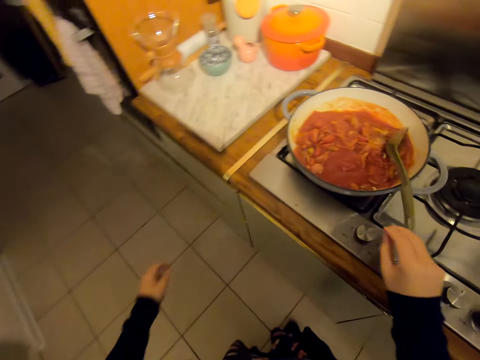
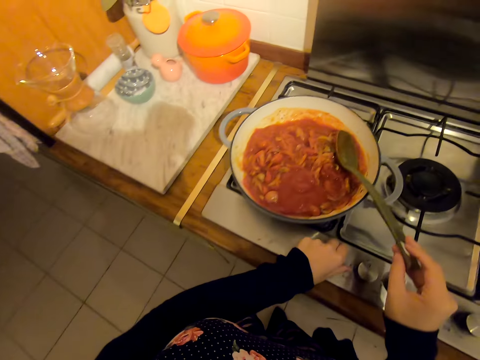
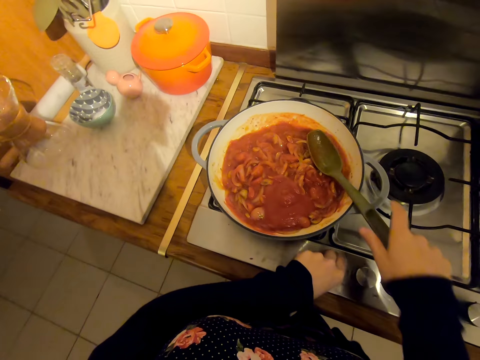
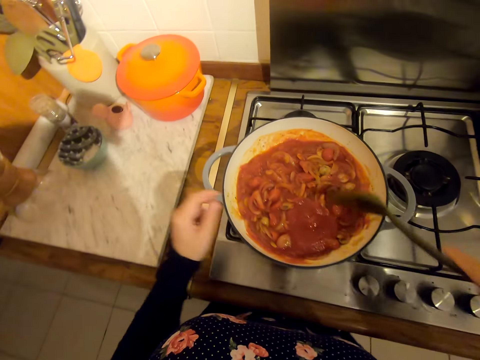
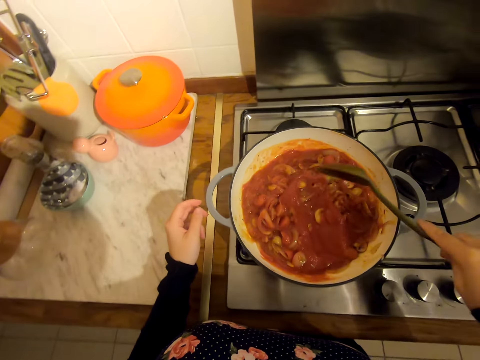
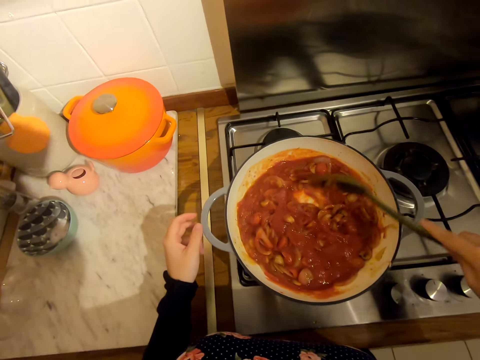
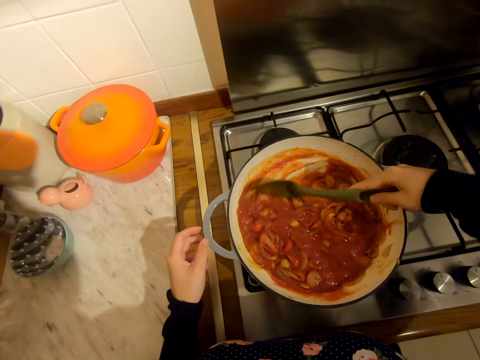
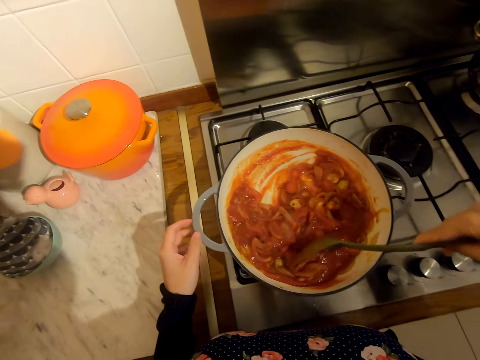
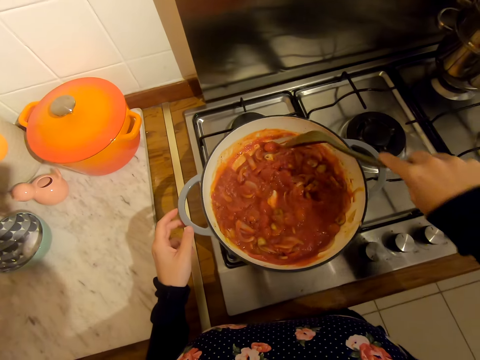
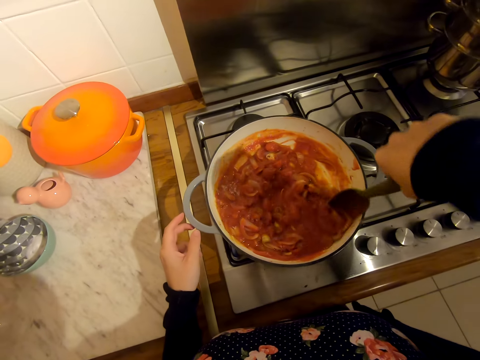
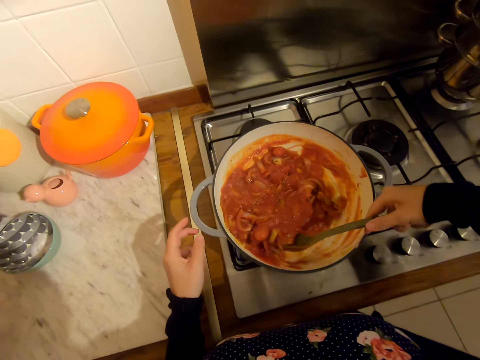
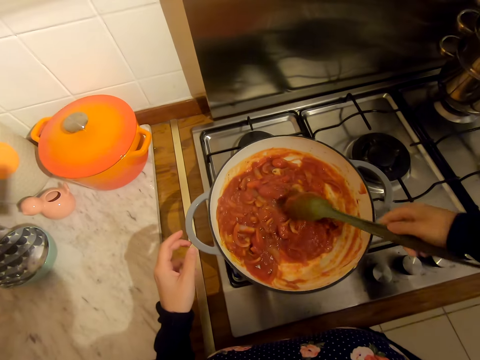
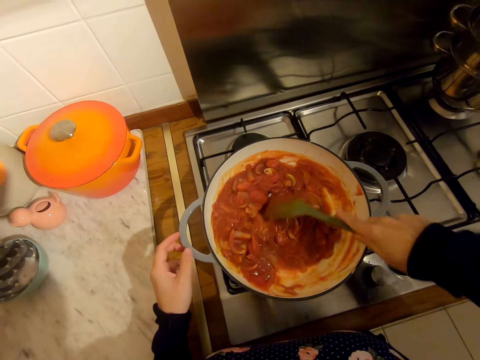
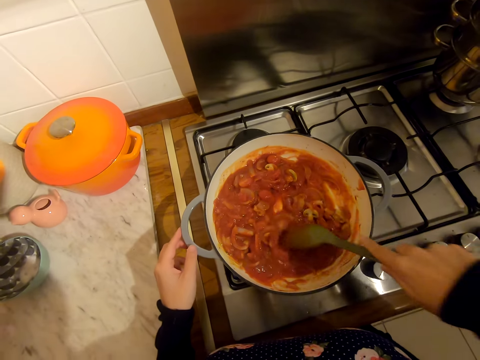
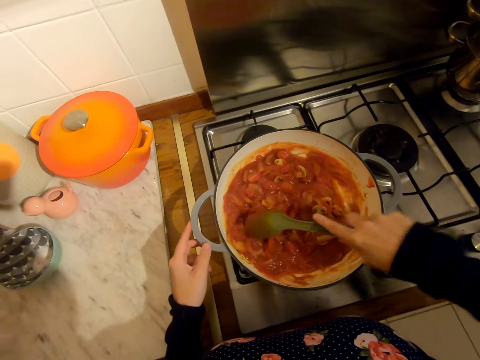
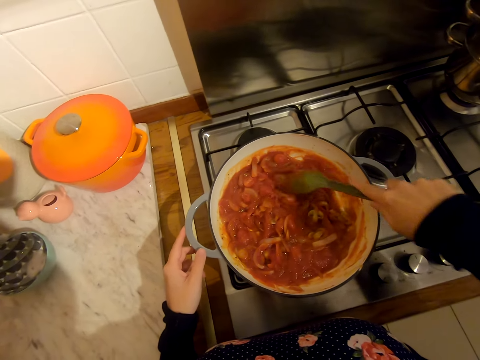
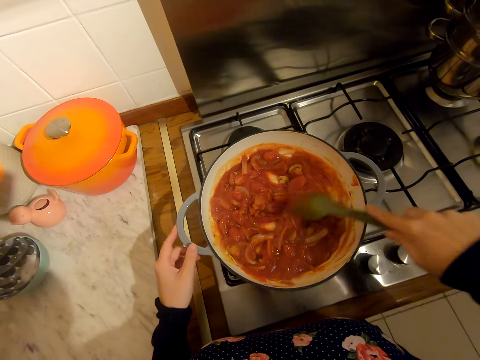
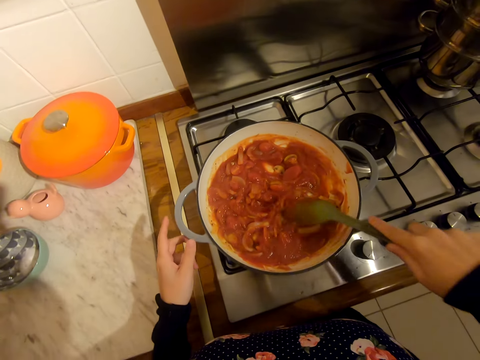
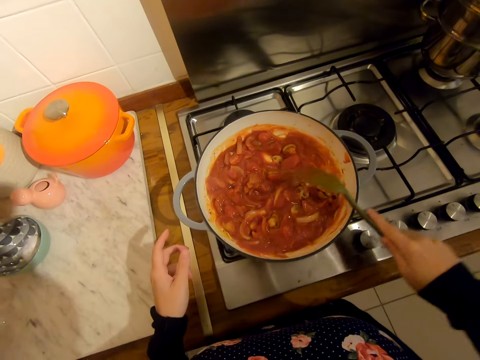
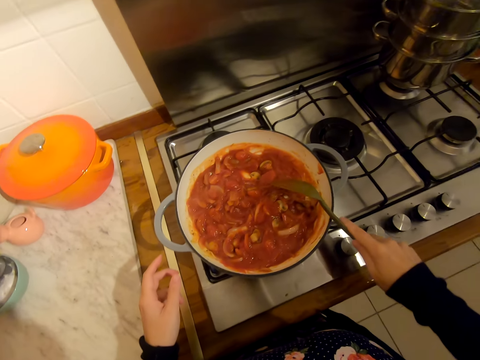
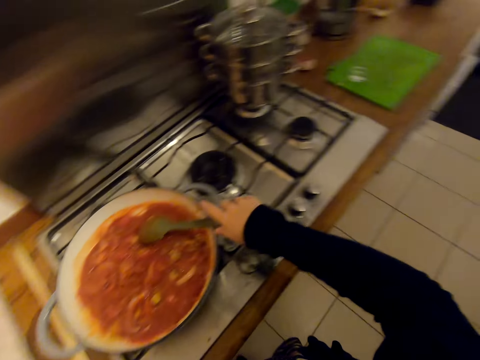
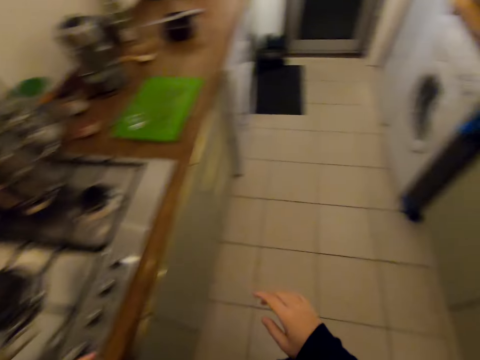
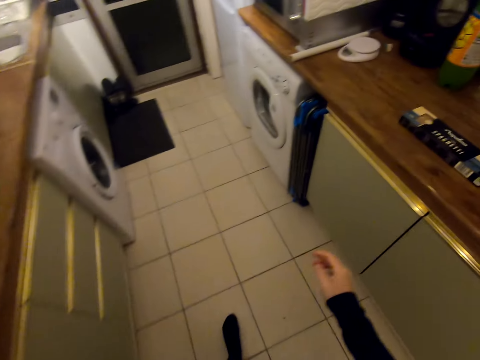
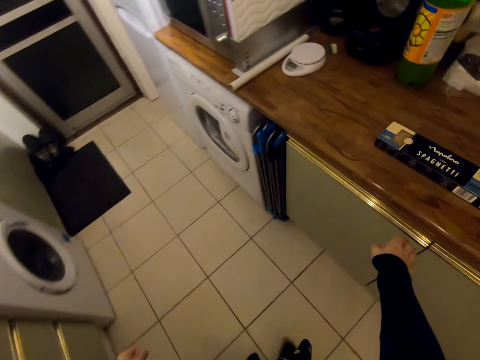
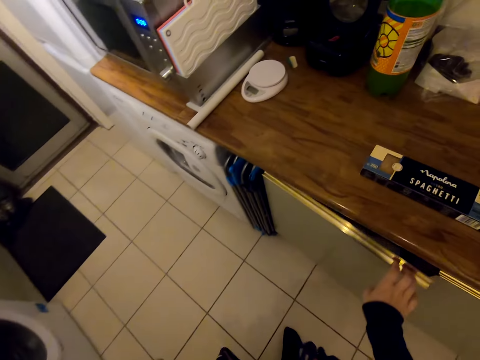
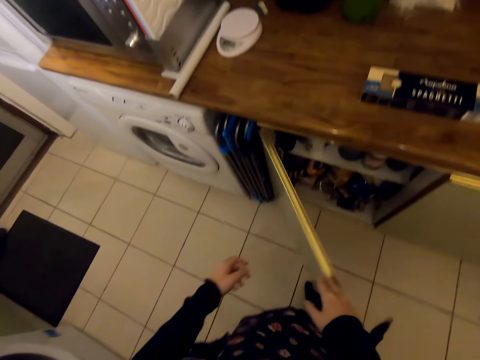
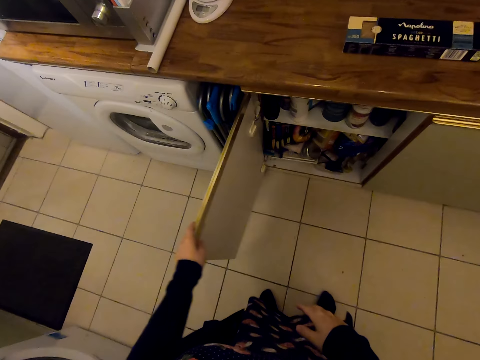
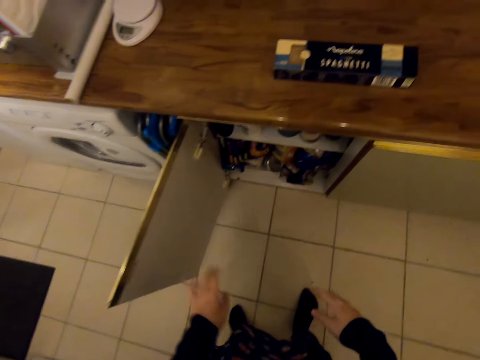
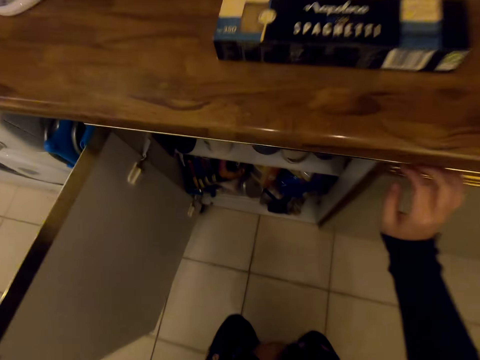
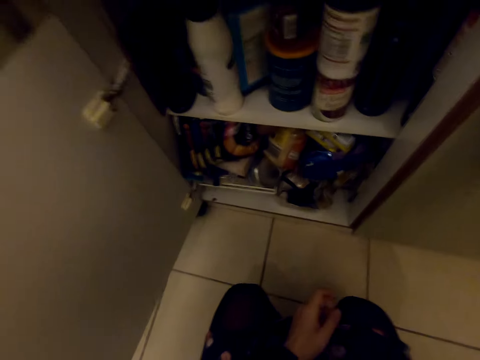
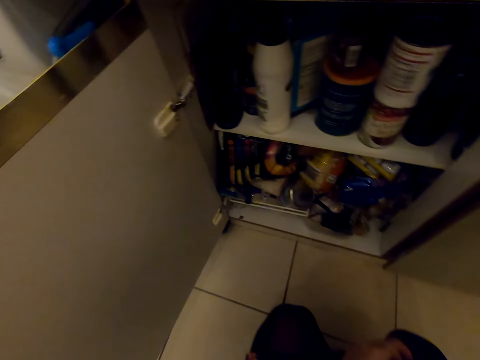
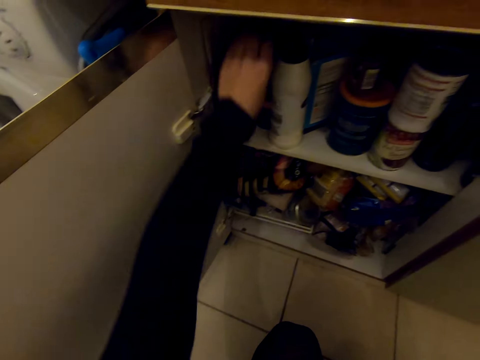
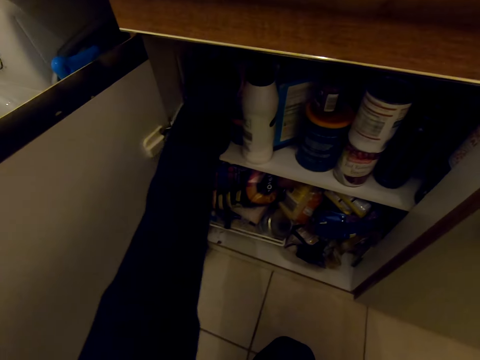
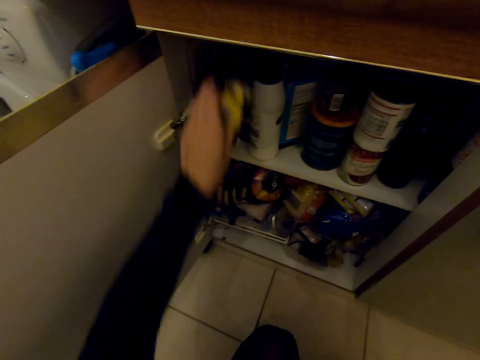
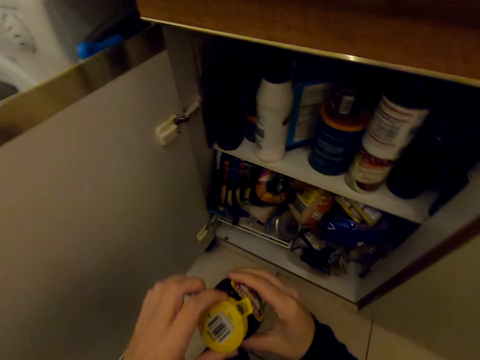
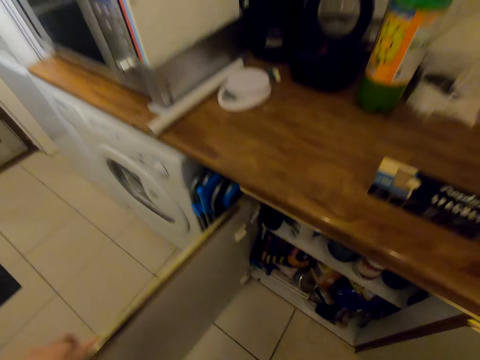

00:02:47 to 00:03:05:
The camera wearer reduces the heat. They stir the food in the cooking pan. They put the serving spoon in the cooking pan. They walk on the floor. They open the kitchen cabinet. They kneel on the floor. They pick a spice in the kitchen cabinet.

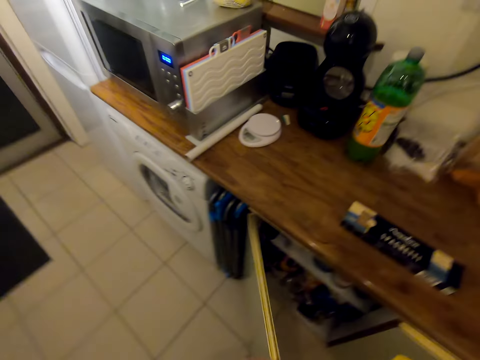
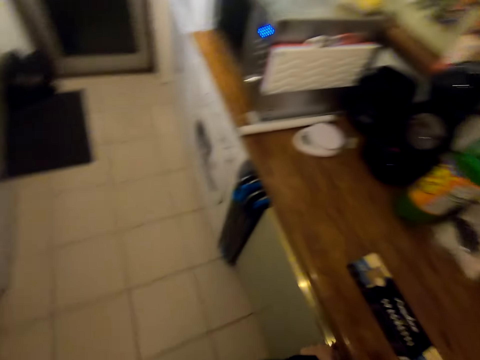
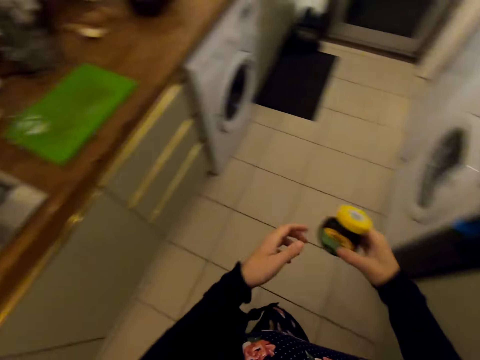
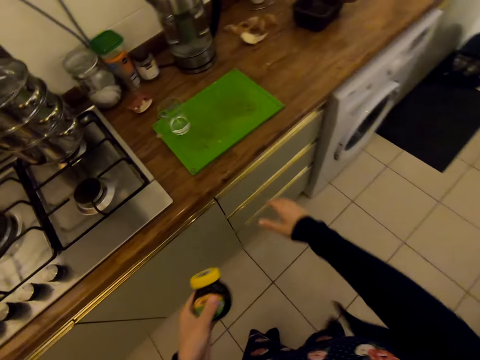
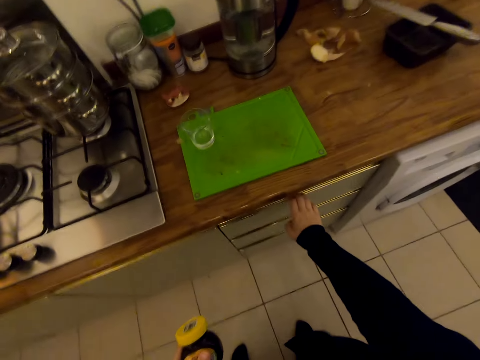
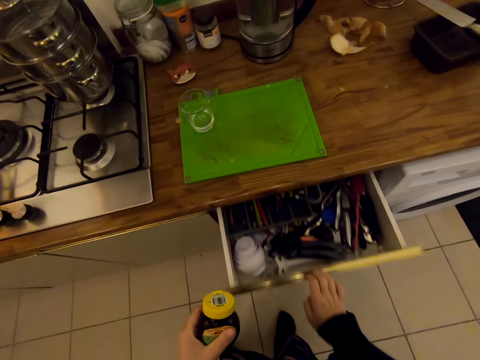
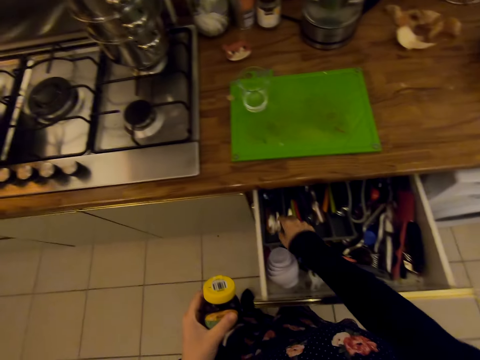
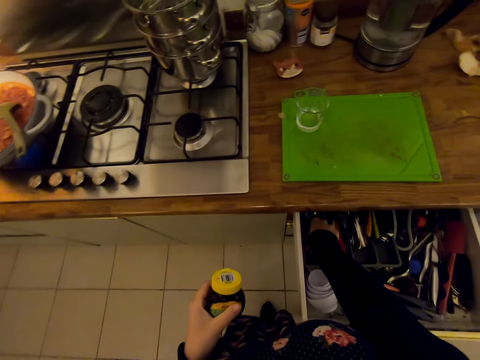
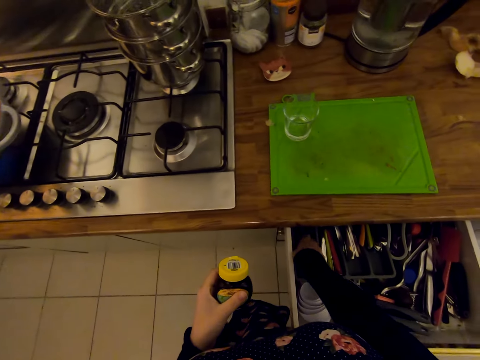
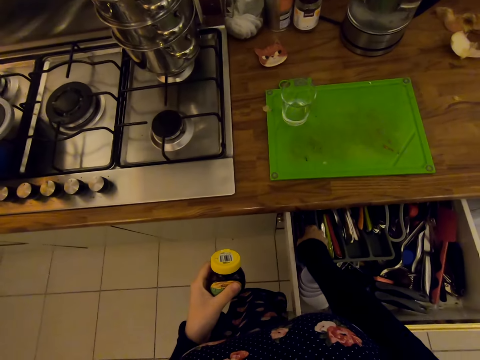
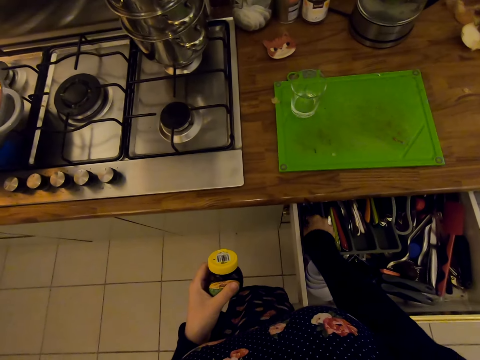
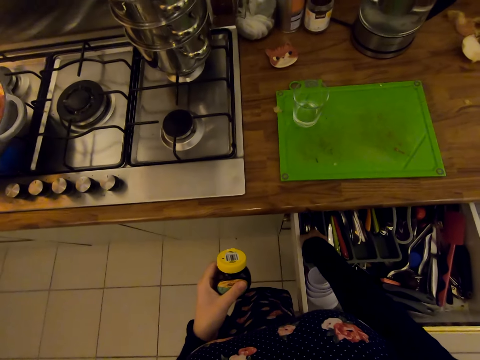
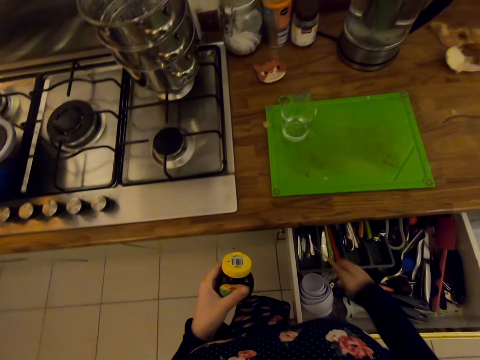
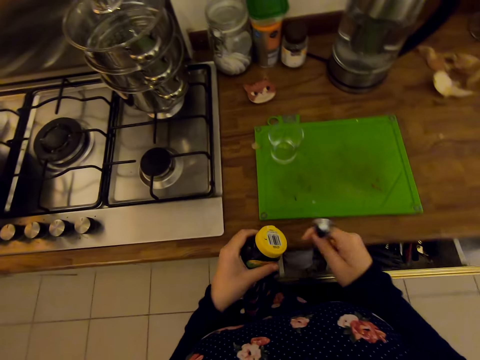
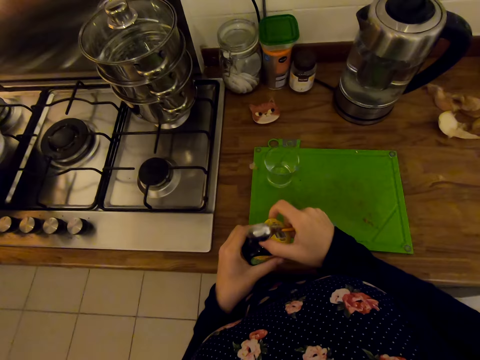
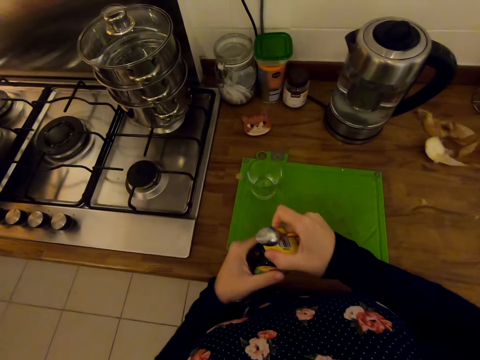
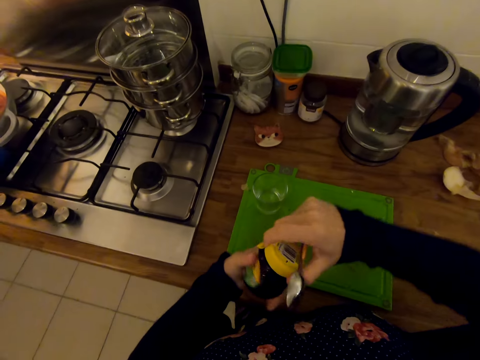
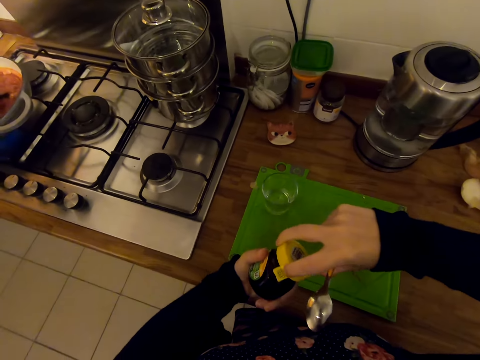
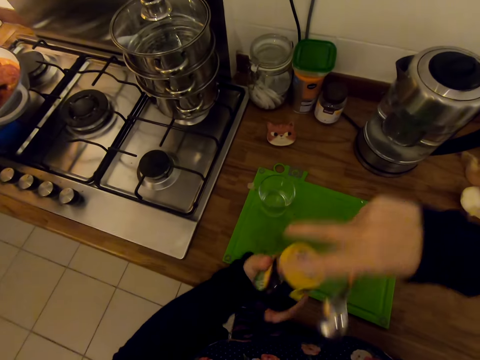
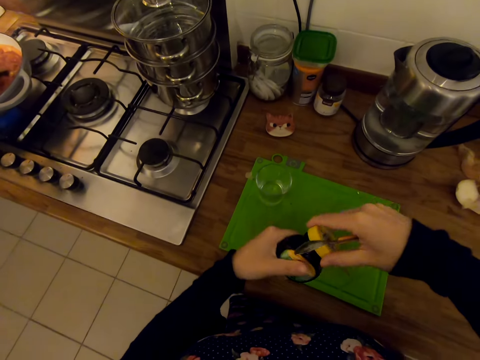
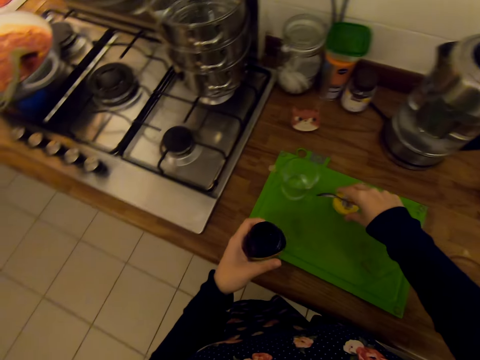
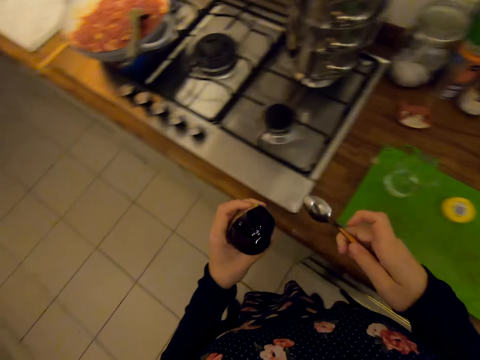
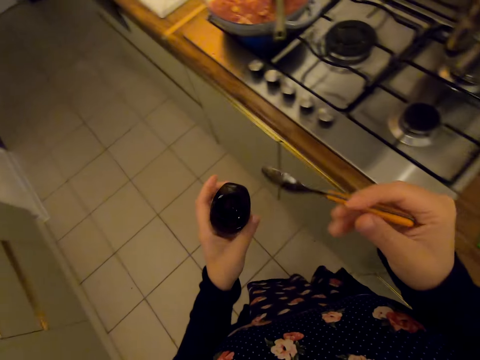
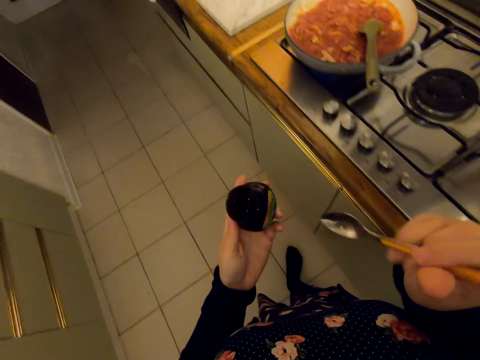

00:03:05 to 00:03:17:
The camera wearer closes the kitchen cabinet. She opens a kitchen cabinet drawer with her right hand. She walks on the floor. She picks a spoon in the drawer. She opens a spice bottle lid with her right hand. She puts down the bottle lid. She walks on the floor.
